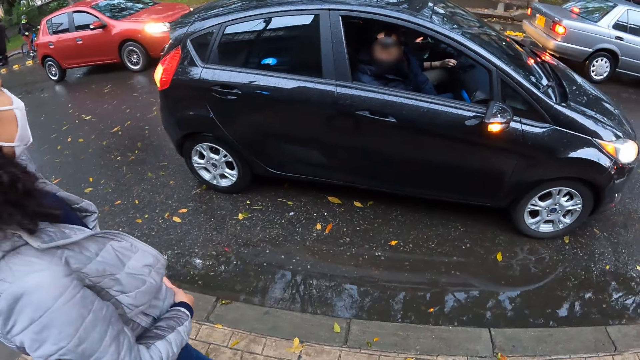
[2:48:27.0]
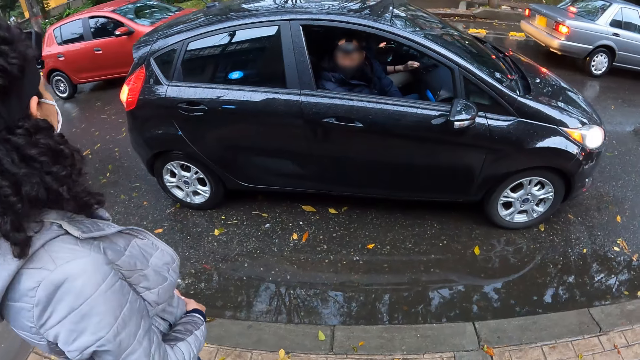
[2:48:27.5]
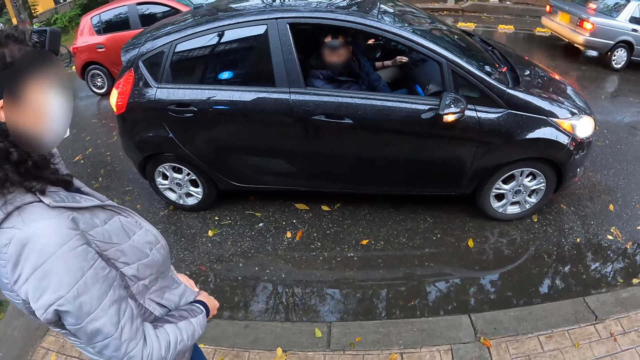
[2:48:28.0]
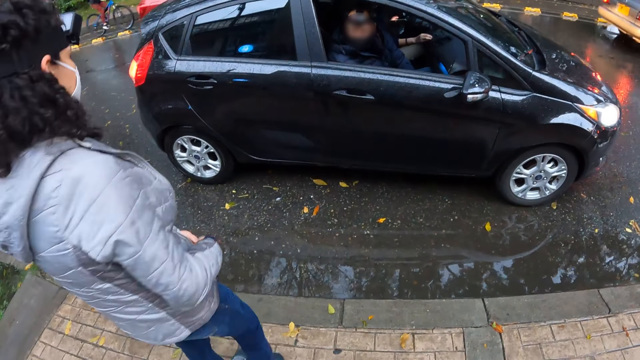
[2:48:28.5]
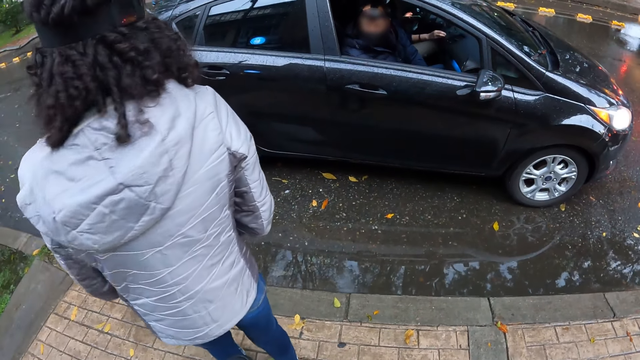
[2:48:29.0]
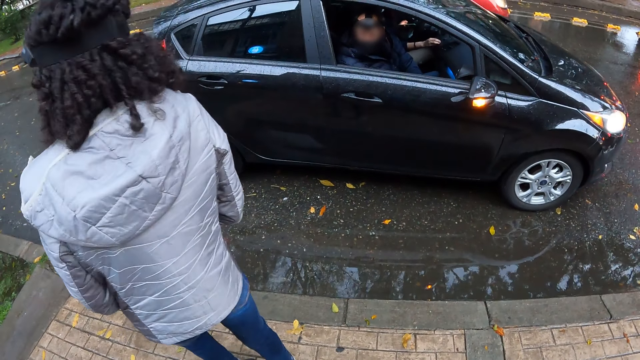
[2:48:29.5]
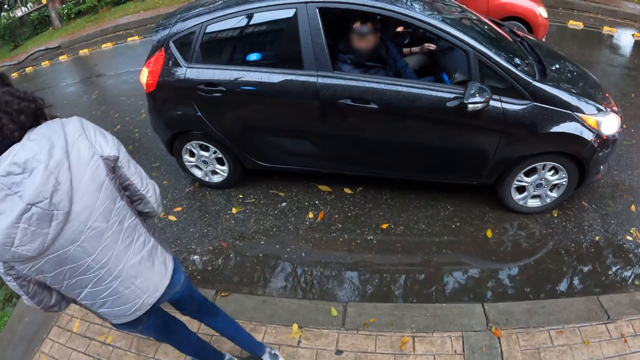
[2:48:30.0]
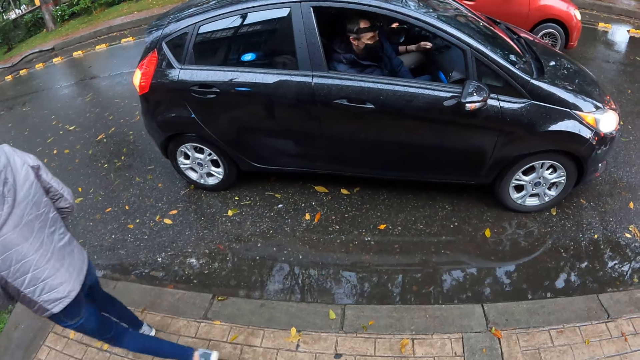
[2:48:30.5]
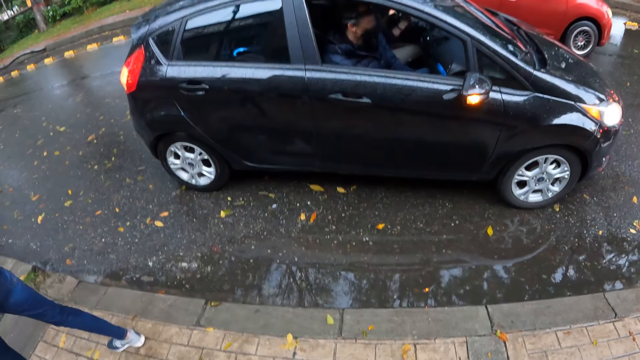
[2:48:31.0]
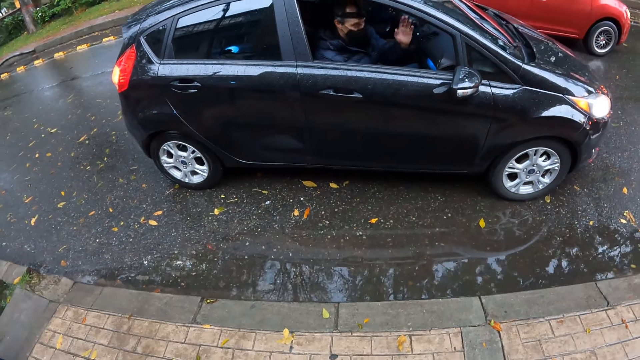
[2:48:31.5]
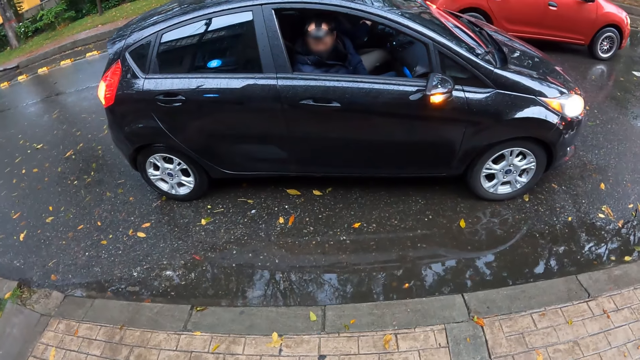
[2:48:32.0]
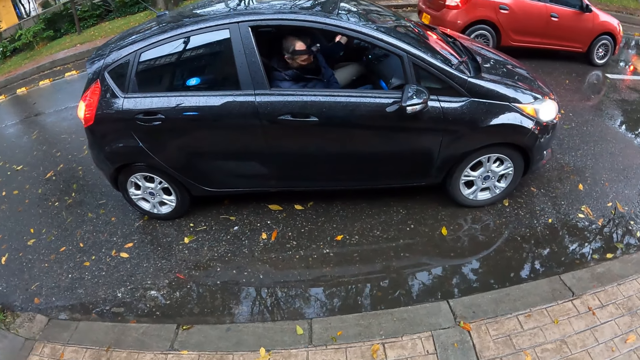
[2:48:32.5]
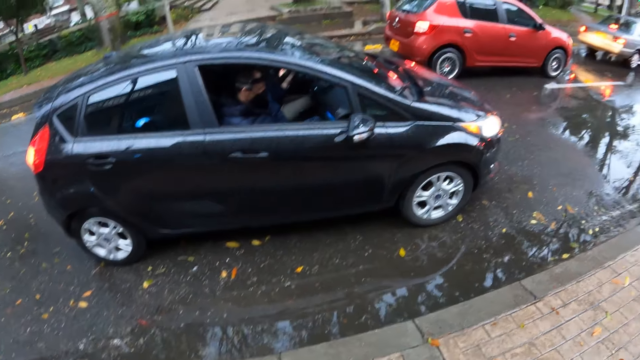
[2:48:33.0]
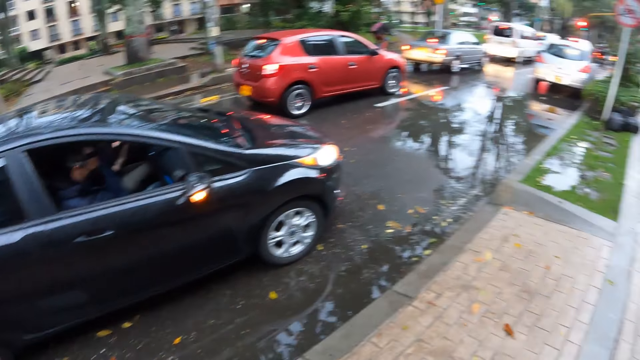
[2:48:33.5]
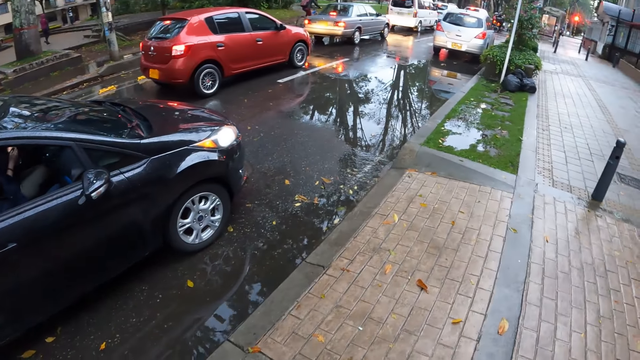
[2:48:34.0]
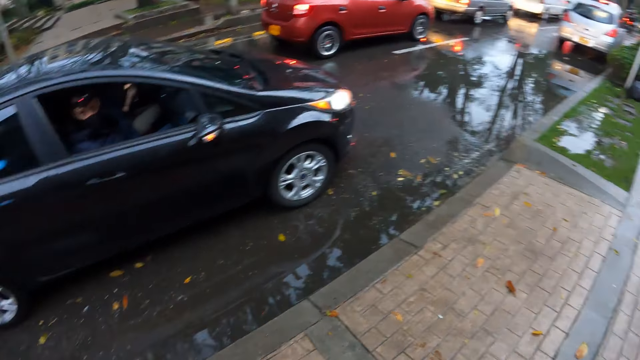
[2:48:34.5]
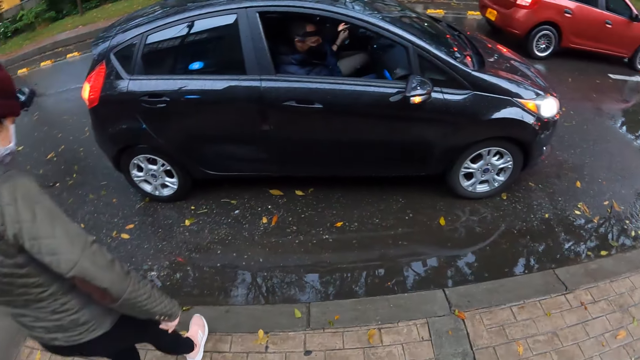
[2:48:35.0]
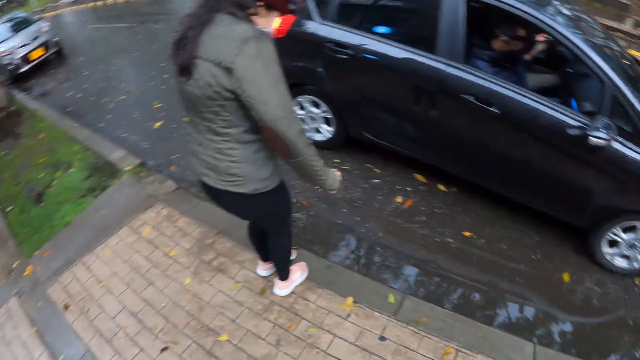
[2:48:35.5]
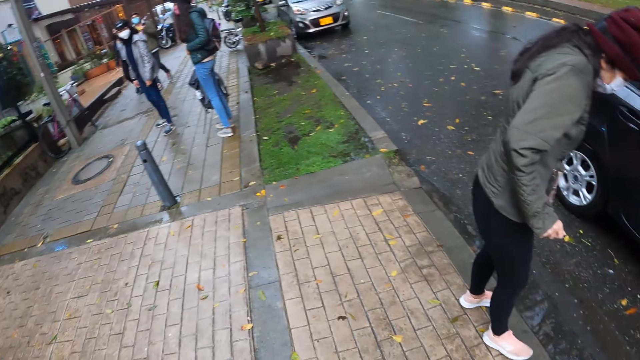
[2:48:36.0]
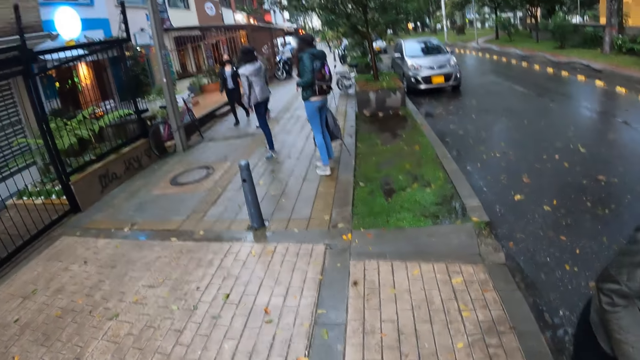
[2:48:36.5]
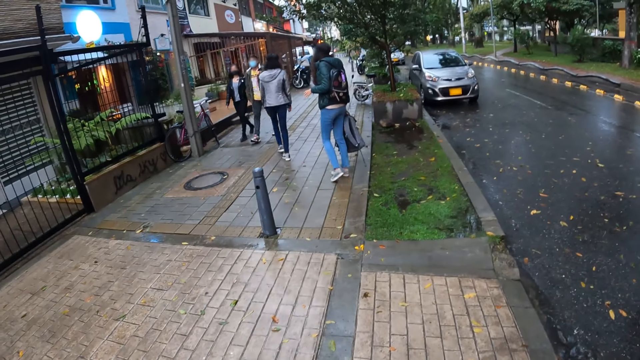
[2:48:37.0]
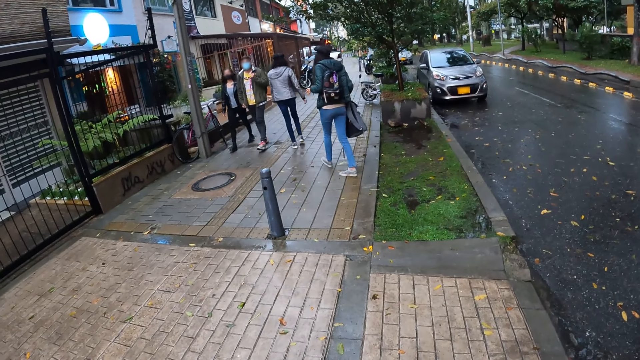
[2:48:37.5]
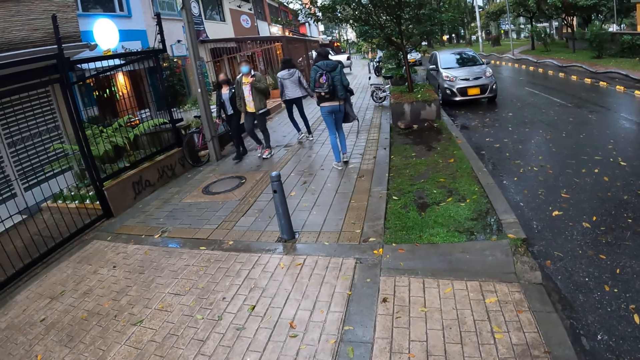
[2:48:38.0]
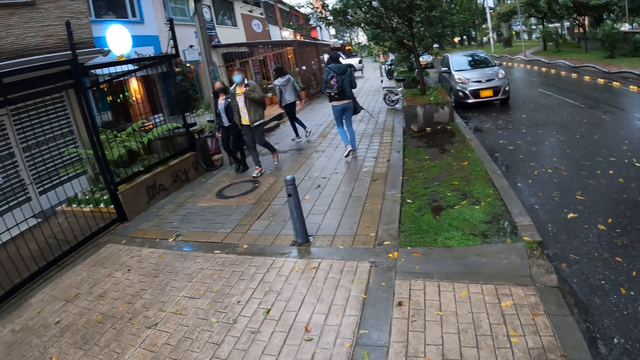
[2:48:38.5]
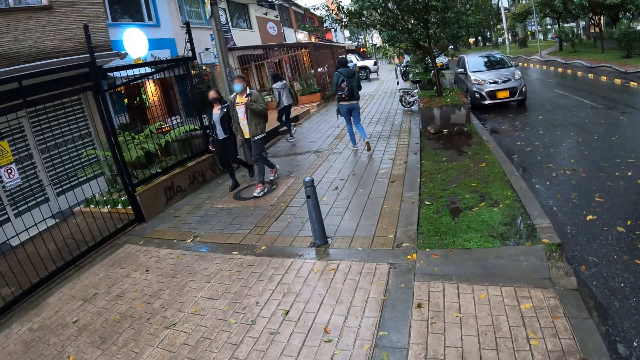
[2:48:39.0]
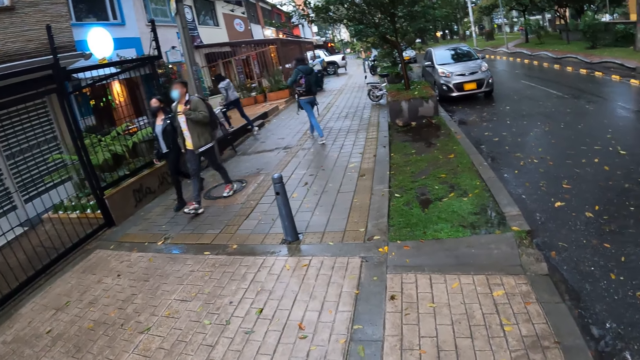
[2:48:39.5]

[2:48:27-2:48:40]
A man interacts with a woman. The woman walks on the pavement. The man moves his hand. The camera wearer looks around the road. Another woman walks on the pavement. A third woman holds a bottle of water in her left hand. The first woman walks on the pavement. A fourth woman walks on the pavement.

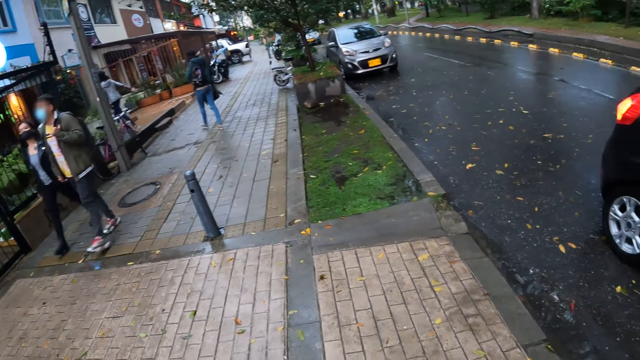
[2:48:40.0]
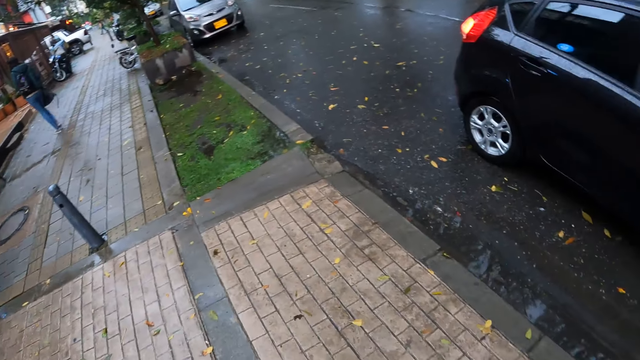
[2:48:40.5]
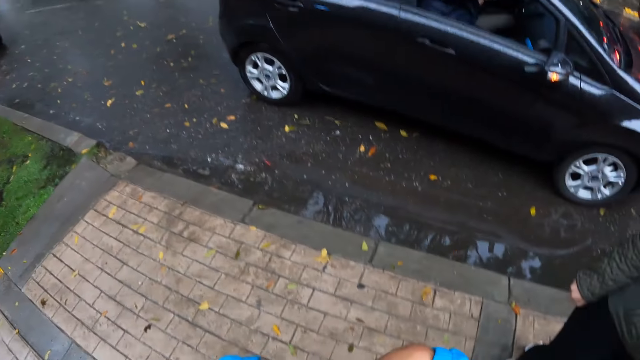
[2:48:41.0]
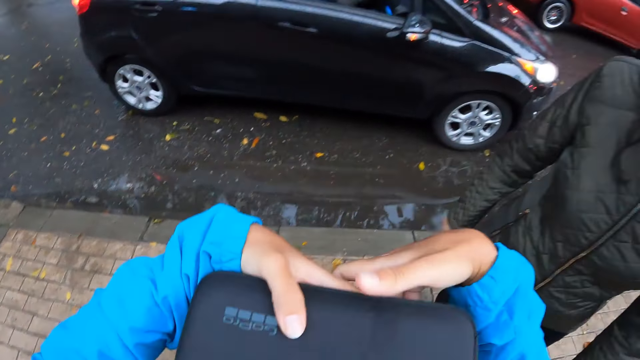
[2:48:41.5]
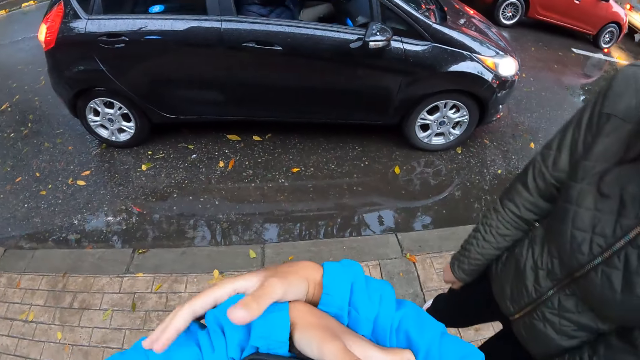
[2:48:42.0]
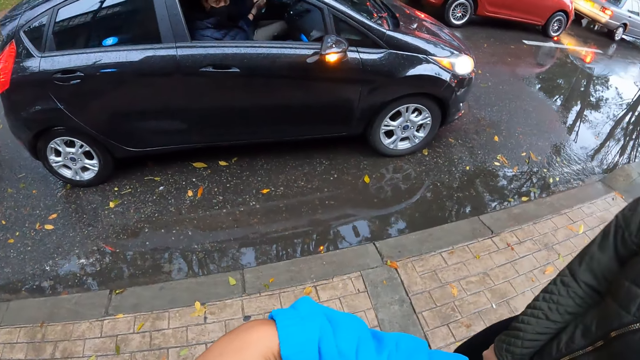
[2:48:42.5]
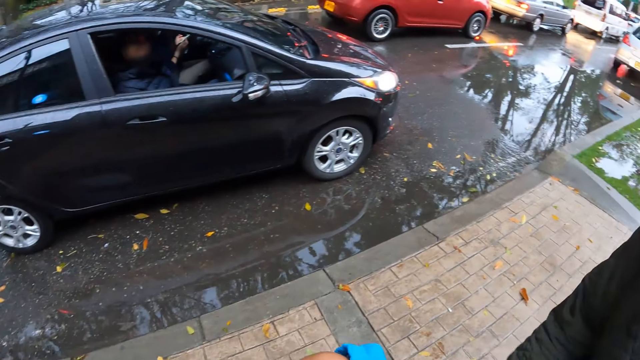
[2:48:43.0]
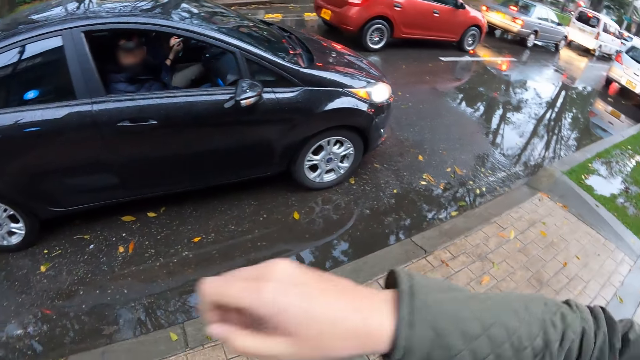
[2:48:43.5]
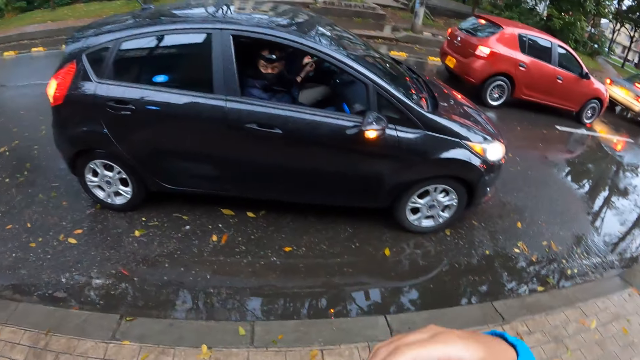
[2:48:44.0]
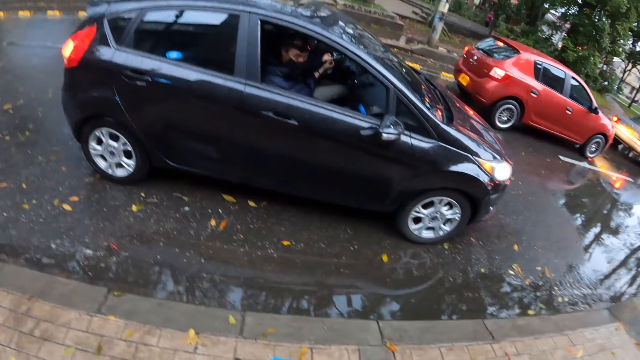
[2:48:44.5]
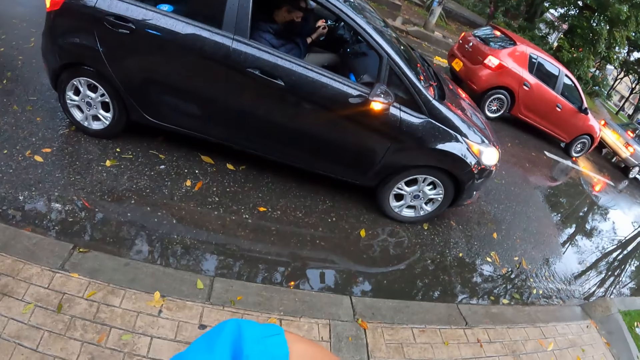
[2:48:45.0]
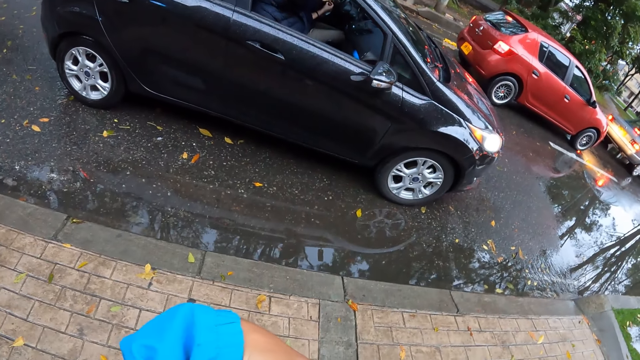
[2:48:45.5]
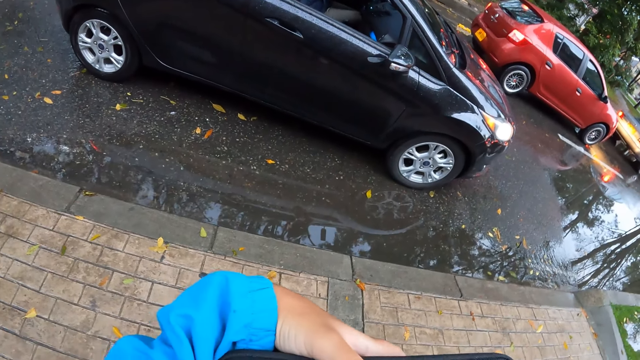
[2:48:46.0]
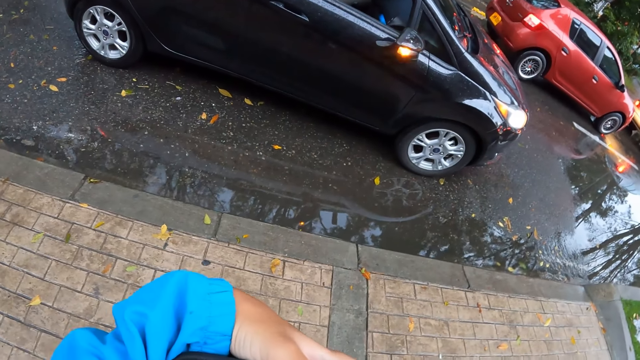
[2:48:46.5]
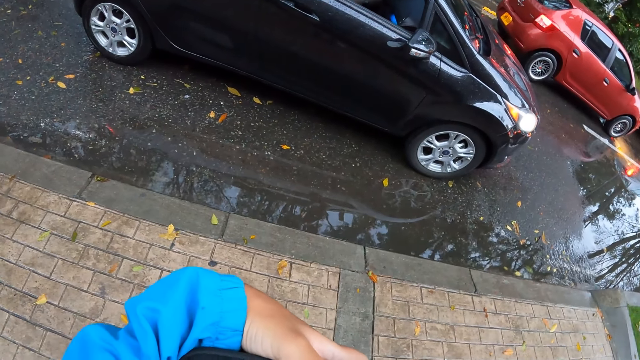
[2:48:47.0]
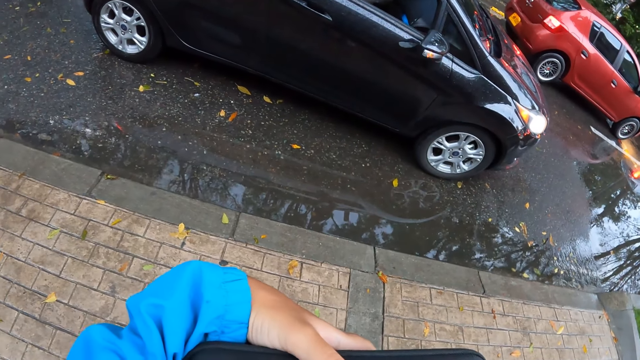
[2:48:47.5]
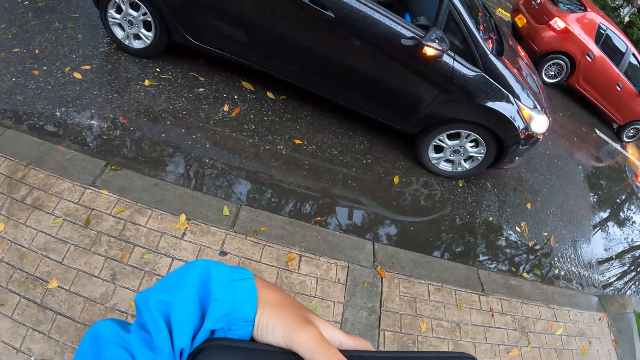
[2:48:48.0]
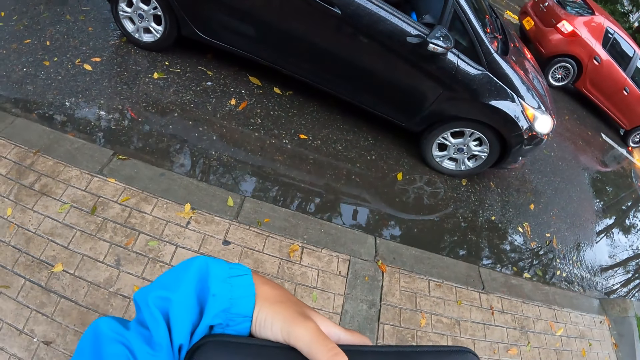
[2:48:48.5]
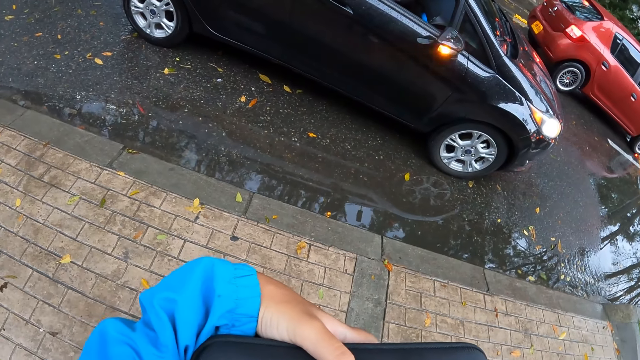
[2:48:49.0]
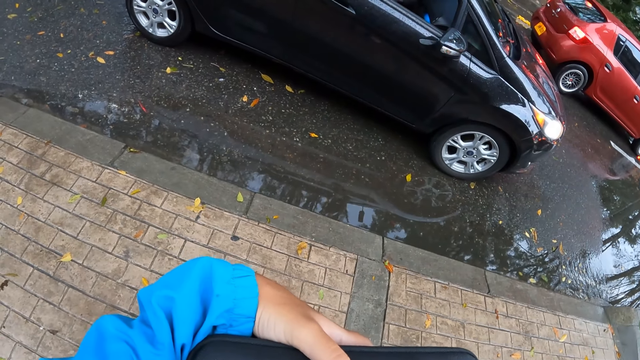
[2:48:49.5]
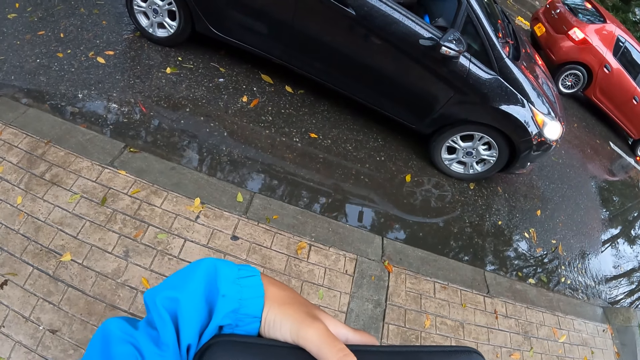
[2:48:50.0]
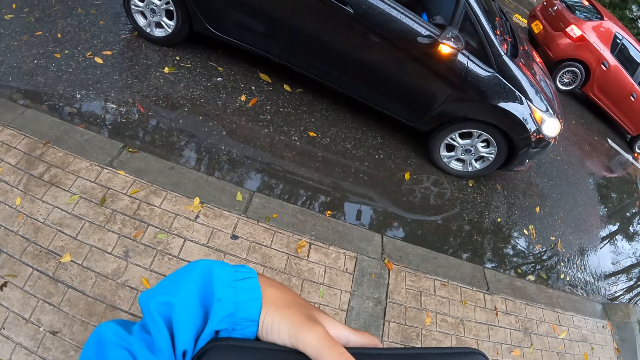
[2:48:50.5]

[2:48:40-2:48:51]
The camera wearer adjusts the pouch in both hands. She holds her hands together. A woman operates her phone with both hands and moves her hand. The camera wearer stares at the road.
